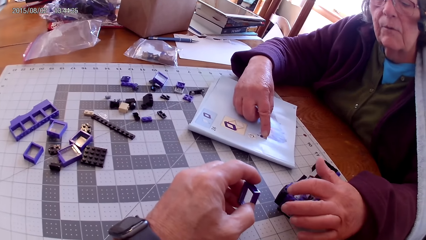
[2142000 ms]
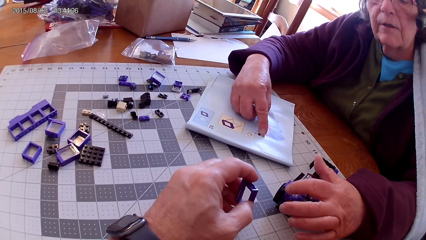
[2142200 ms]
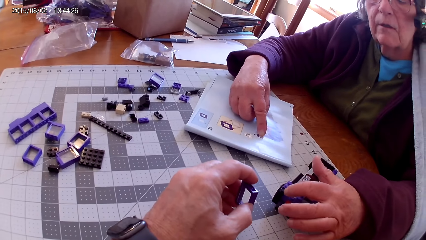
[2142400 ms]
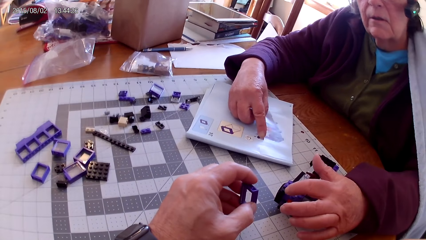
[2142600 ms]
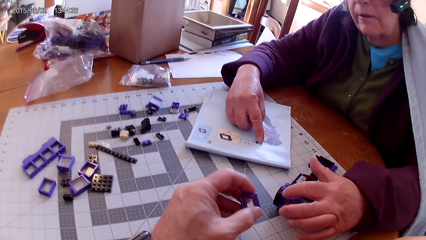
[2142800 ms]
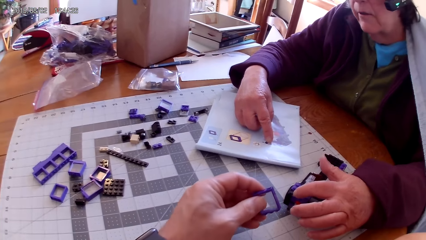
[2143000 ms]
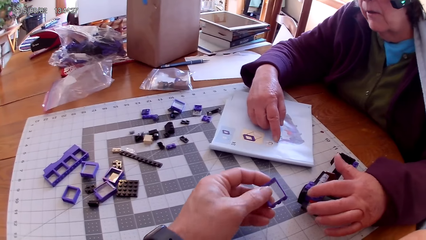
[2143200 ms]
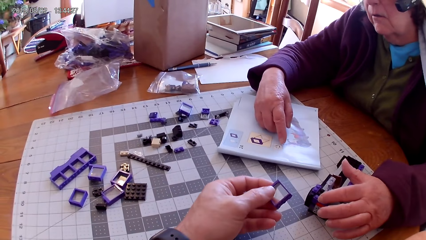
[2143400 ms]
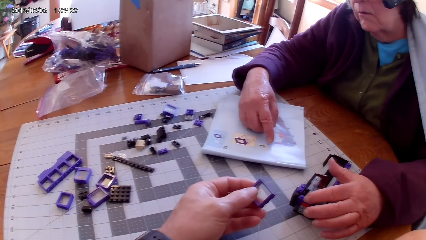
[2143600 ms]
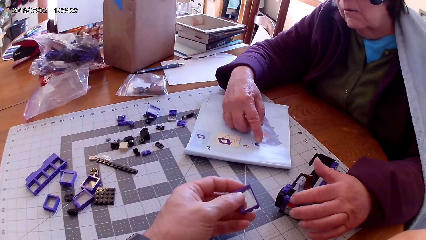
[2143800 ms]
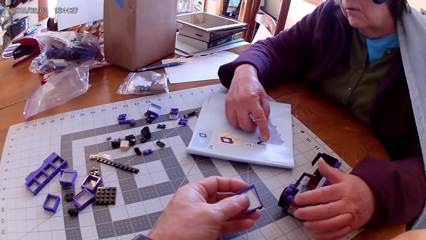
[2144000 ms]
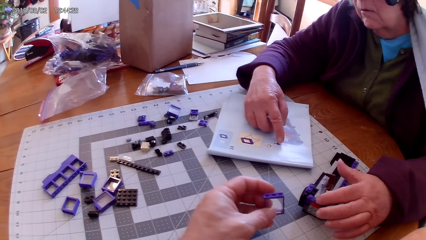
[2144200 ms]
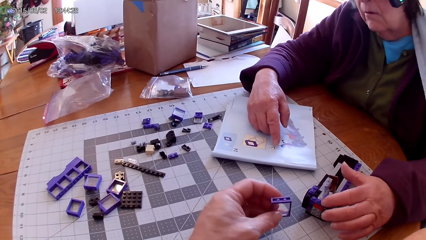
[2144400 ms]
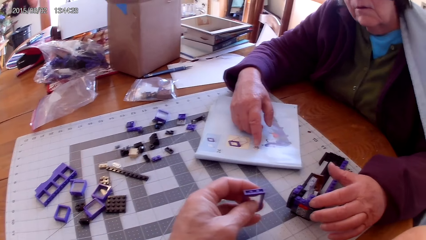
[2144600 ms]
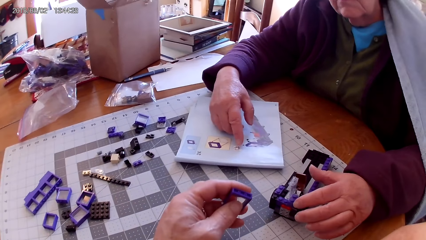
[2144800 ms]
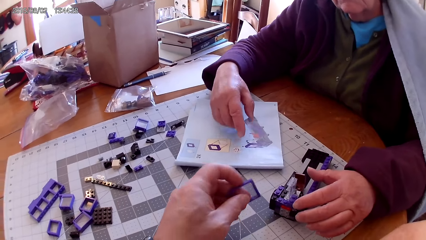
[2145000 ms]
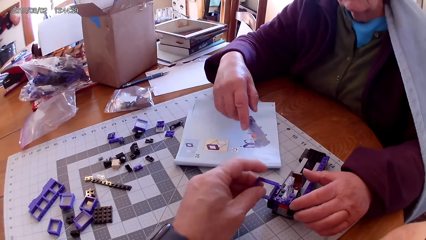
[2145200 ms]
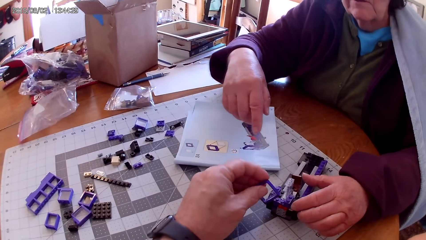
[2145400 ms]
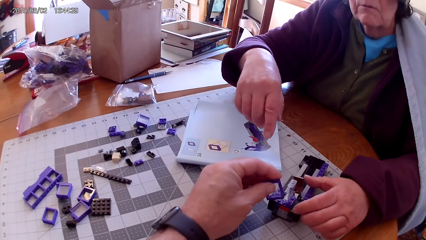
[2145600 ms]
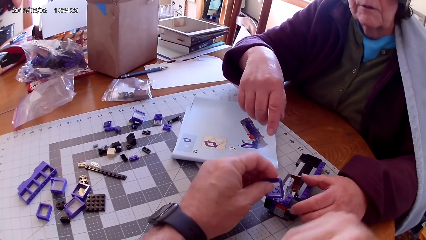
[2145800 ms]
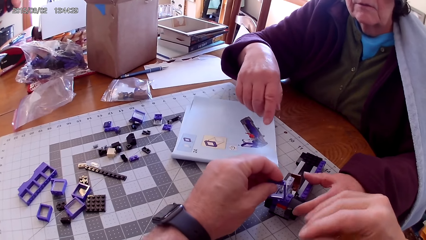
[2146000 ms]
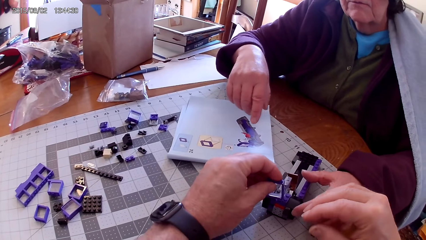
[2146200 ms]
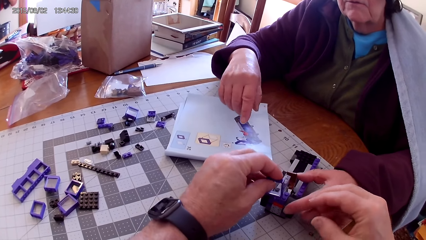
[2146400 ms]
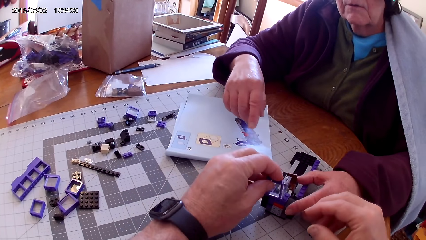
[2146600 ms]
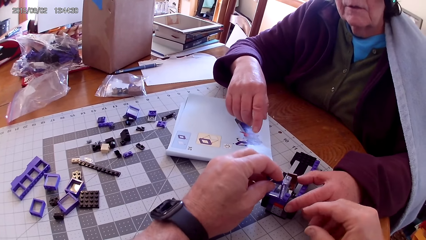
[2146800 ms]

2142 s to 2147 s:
The camera wearer lifts the lego piece. They fix the plastic interlocking block on the interlocking toy.

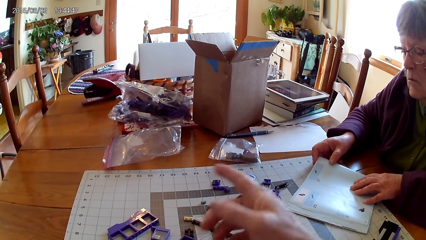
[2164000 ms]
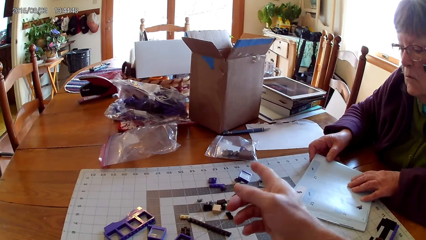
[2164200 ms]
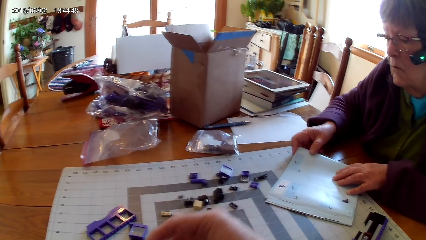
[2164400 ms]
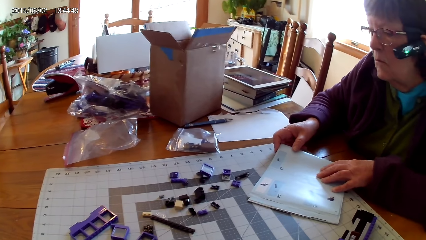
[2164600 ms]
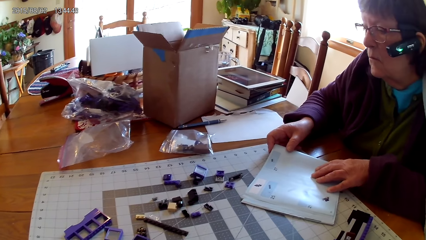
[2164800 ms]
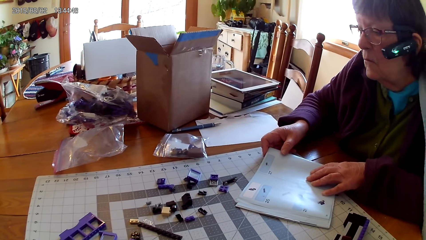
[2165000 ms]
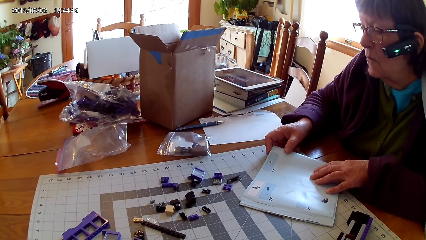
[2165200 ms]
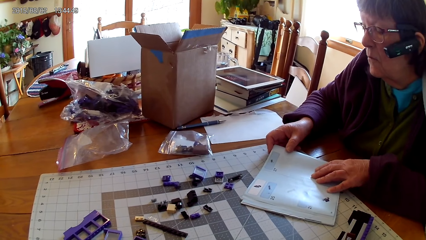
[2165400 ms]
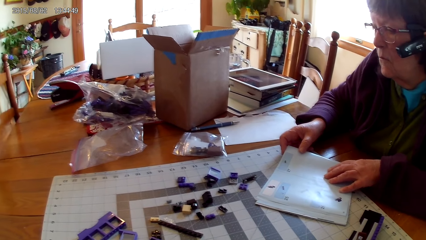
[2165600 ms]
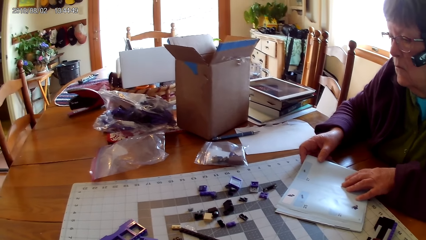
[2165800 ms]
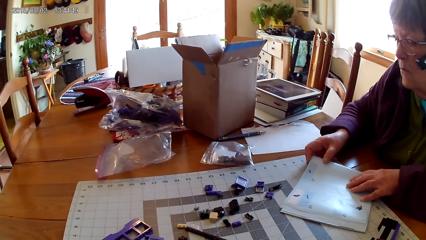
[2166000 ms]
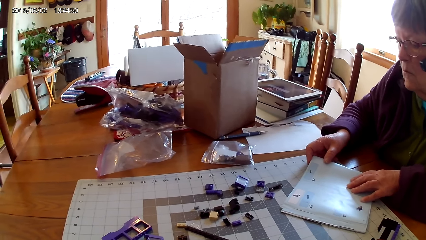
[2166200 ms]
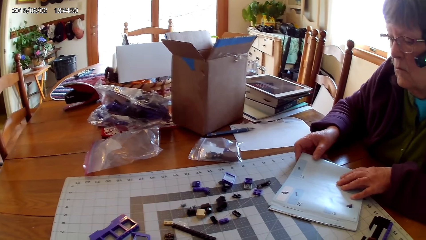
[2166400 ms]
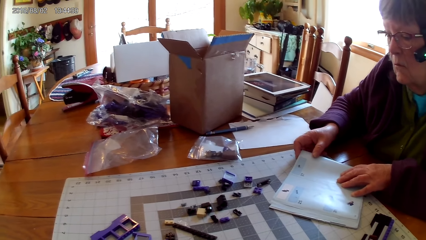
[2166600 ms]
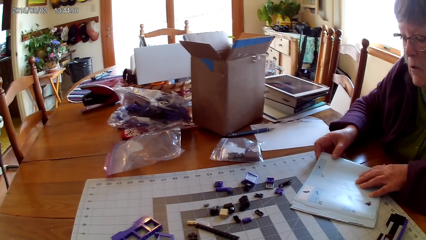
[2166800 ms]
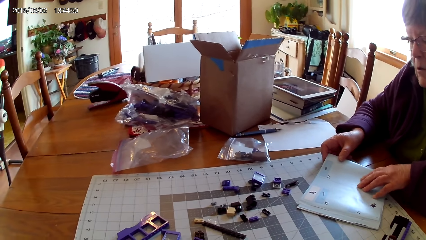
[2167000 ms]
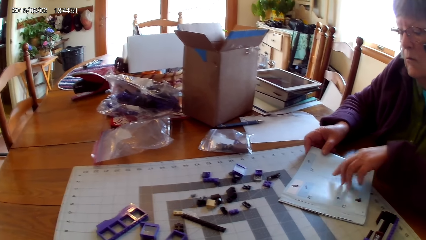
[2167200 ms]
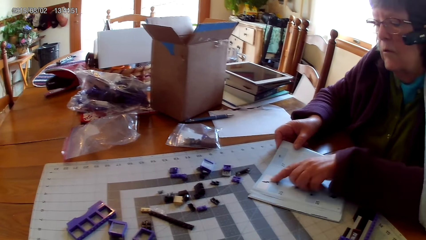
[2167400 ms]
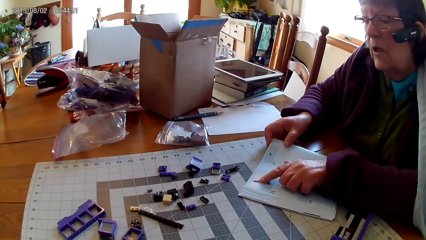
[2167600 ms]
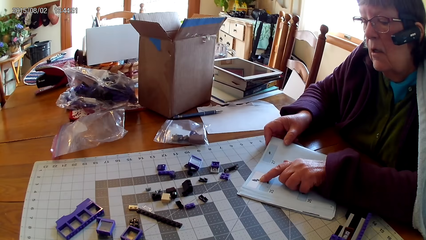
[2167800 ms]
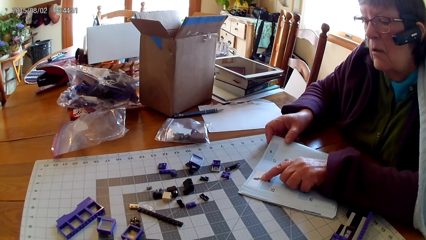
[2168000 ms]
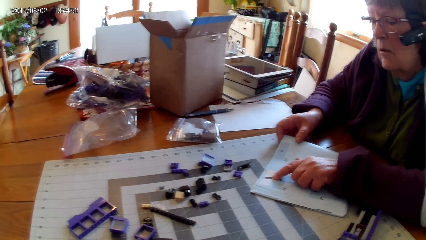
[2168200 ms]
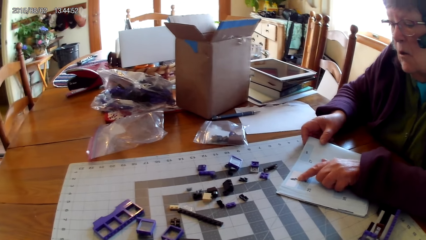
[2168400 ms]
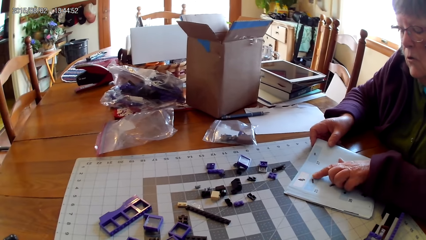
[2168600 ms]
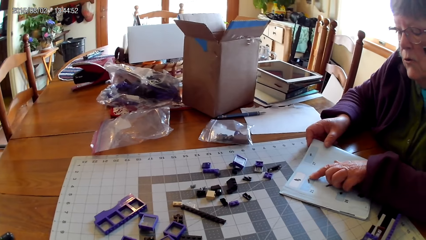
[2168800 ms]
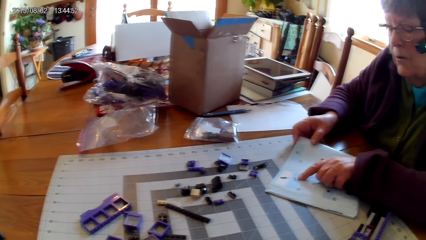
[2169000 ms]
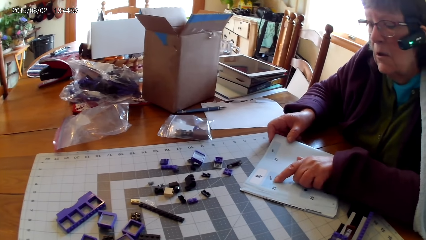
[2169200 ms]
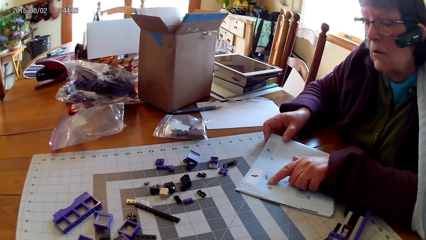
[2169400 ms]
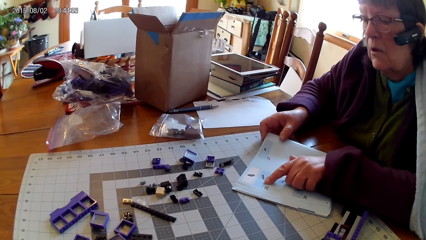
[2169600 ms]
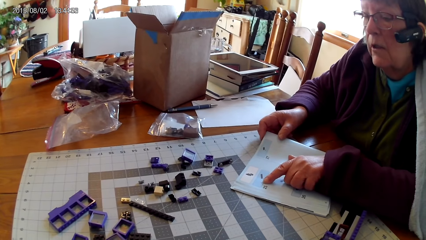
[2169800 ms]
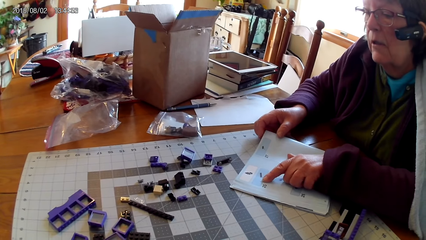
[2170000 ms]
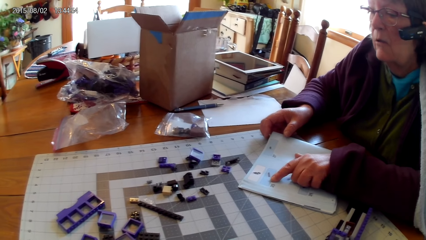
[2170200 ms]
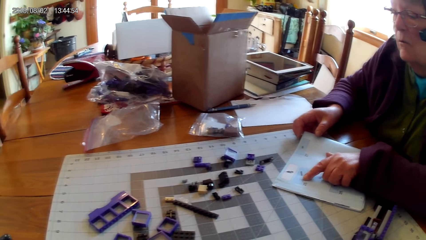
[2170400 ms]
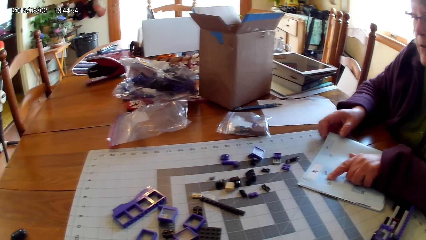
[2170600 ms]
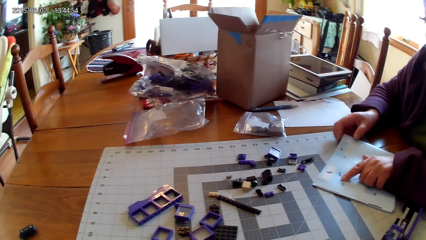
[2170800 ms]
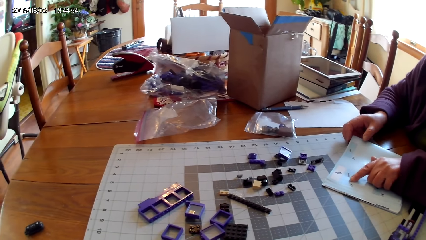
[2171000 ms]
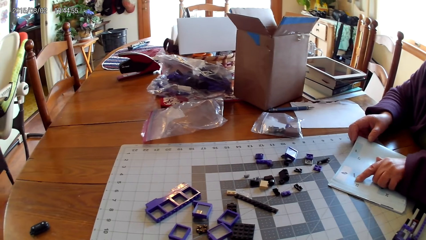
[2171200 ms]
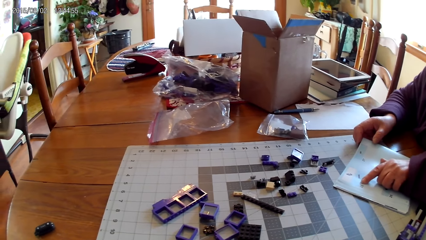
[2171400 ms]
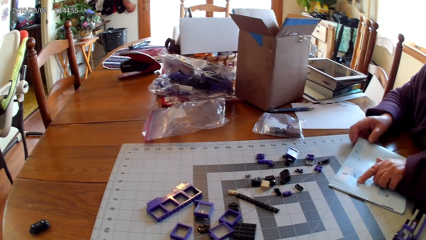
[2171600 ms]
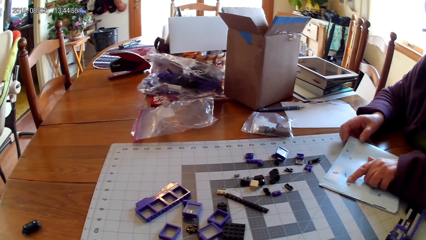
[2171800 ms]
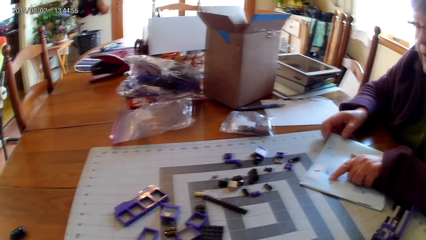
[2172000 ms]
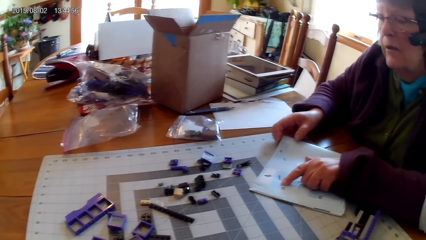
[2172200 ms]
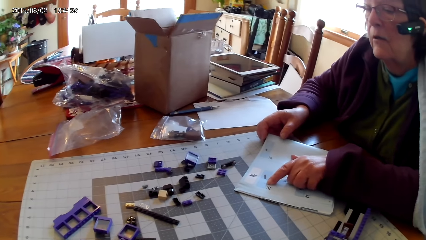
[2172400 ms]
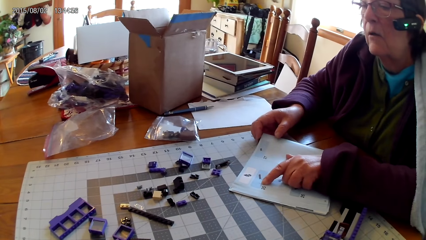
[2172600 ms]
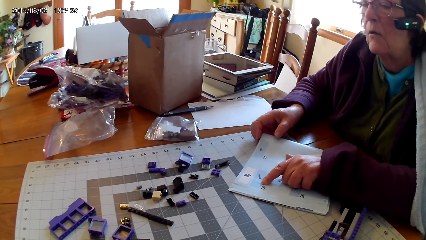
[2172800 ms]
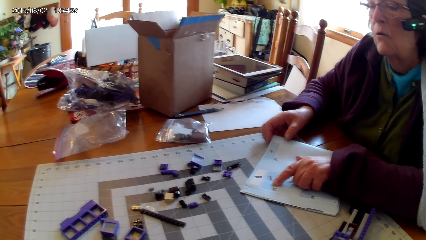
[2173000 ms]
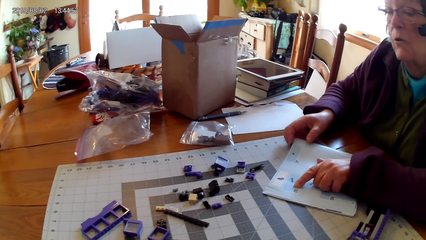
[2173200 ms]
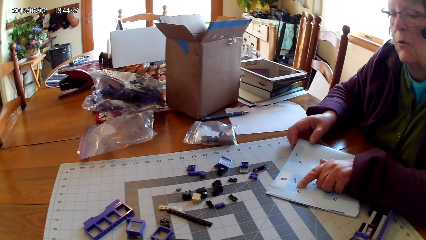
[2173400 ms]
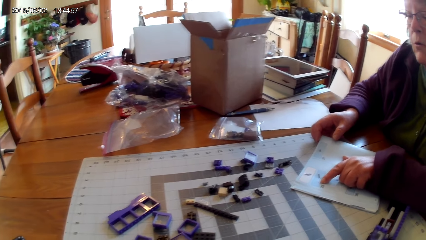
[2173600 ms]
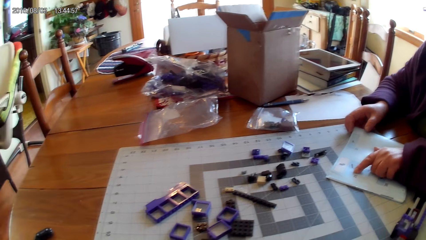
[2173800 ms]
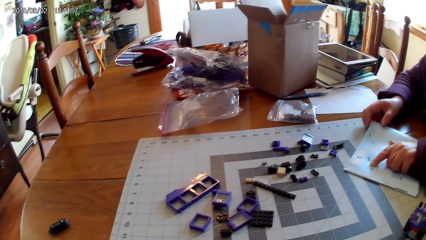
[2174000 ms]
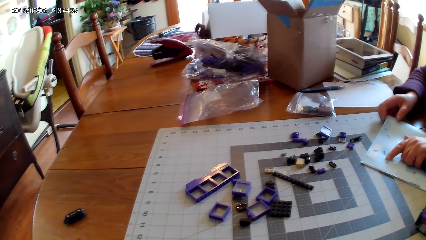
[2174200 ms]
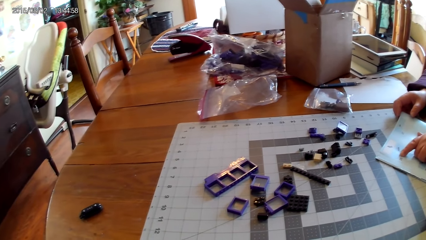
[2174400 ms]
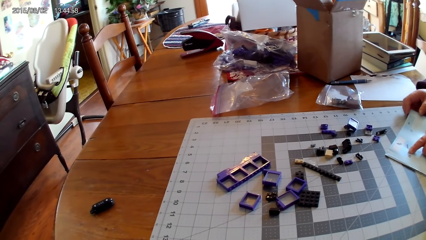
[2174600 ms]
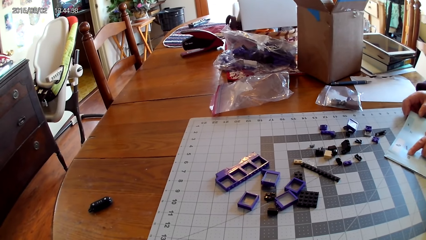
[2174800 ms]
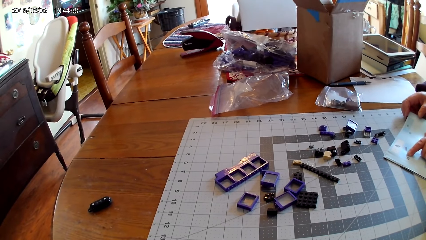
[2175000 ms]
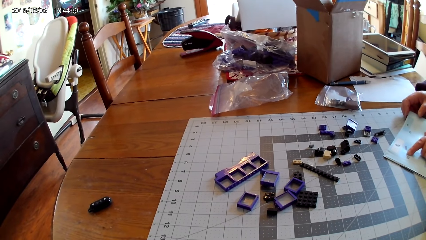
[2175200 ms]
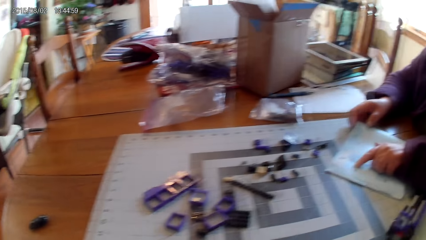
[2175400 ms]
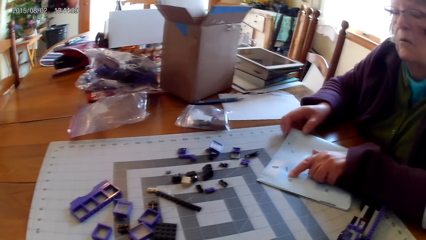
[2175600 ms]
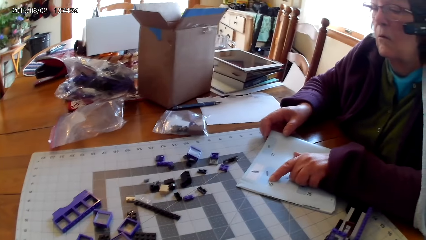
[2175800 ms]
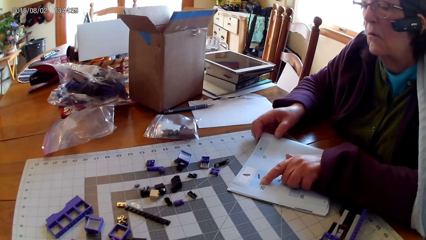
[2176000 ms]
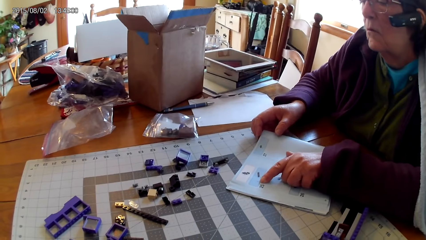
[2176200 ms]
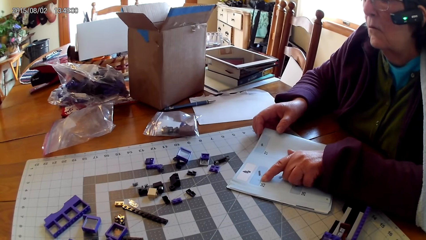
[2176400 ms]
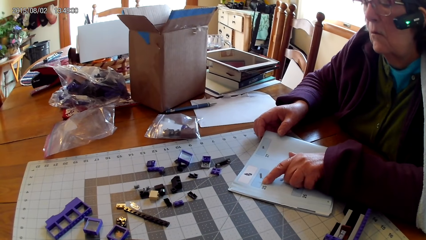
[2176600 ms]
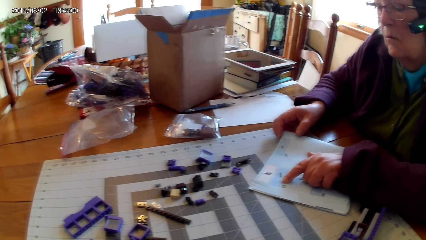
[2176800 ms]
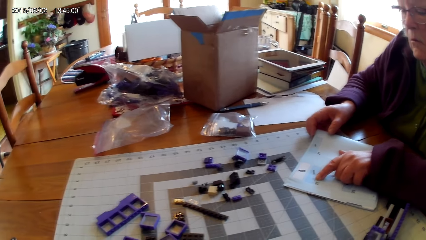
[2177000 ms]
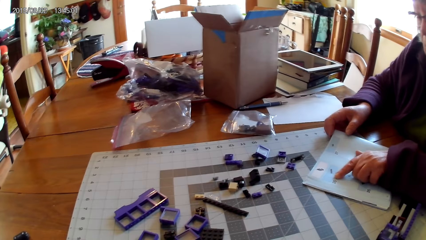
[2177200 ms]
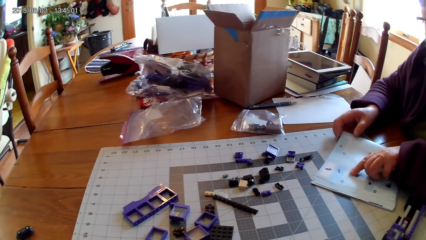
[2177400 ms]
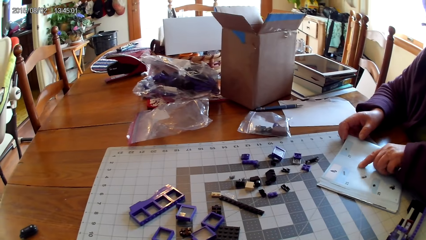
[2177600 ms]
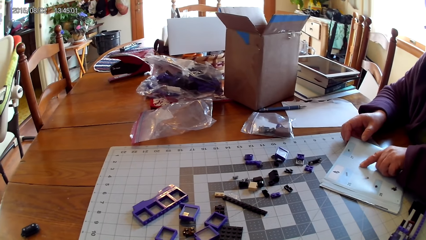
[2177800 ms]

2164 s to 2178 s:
The camera wearer points with a finger. He stretches his hand. A lady points on a drawing on the book. The lady touches the lego book. The lady reads the lego book.
